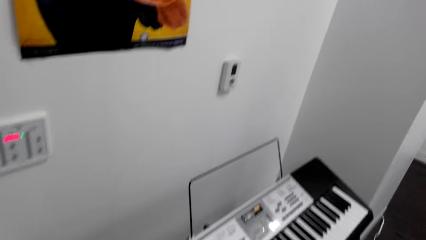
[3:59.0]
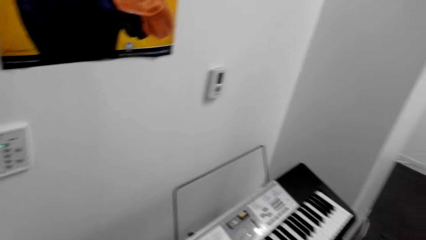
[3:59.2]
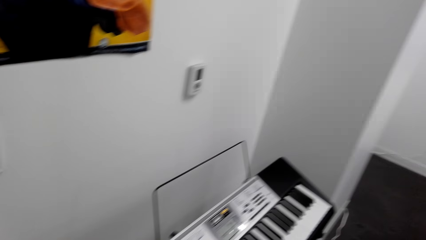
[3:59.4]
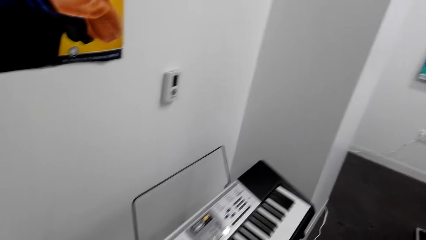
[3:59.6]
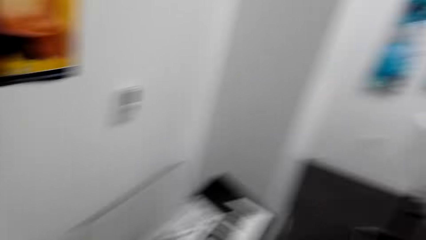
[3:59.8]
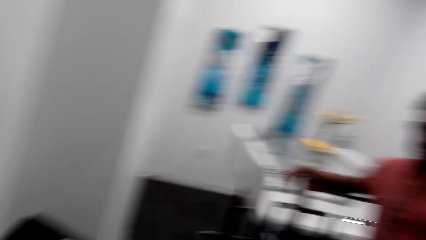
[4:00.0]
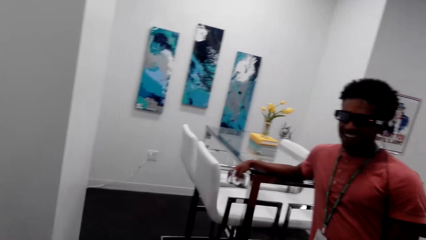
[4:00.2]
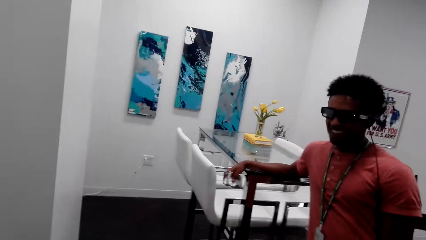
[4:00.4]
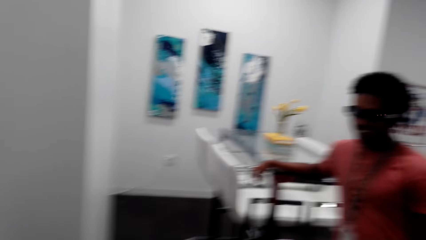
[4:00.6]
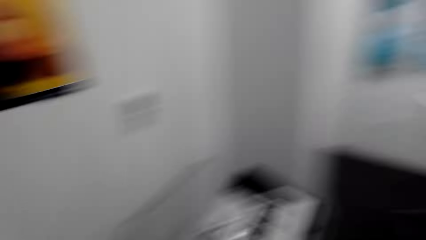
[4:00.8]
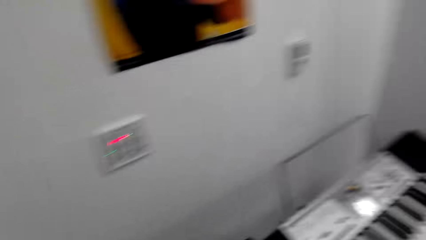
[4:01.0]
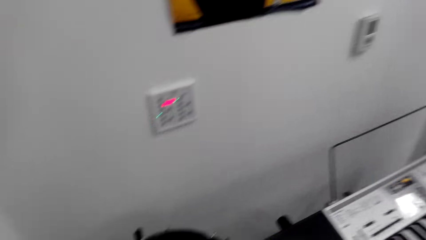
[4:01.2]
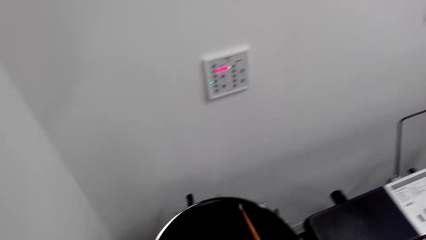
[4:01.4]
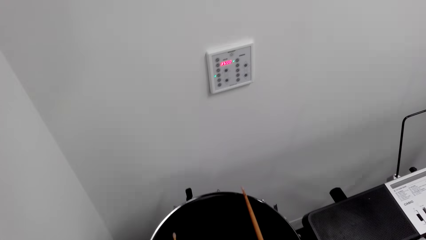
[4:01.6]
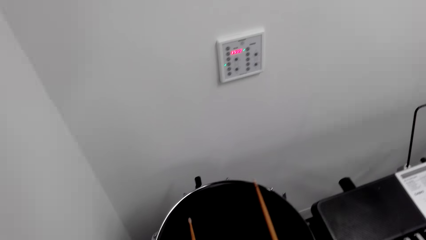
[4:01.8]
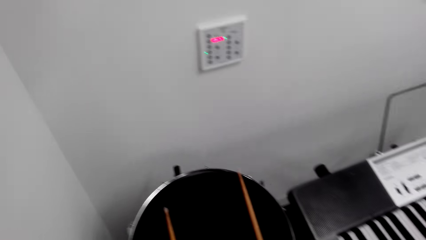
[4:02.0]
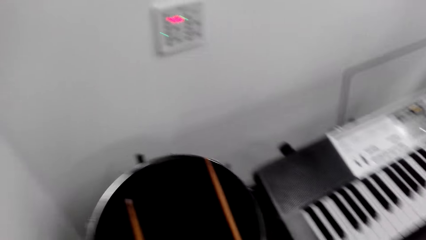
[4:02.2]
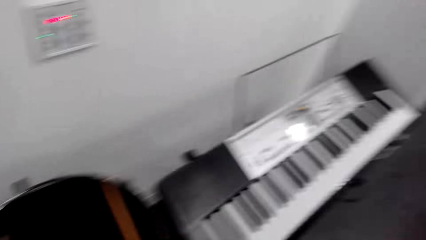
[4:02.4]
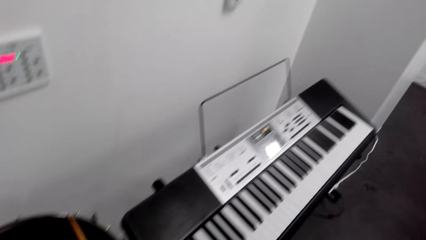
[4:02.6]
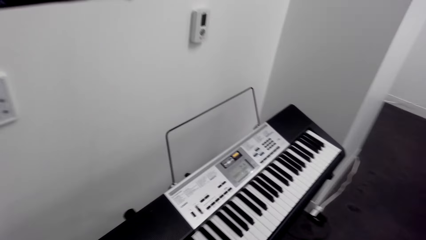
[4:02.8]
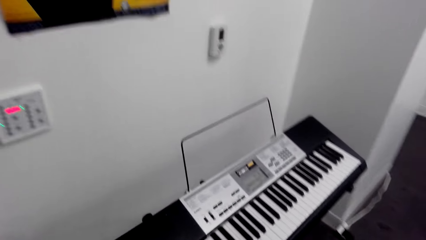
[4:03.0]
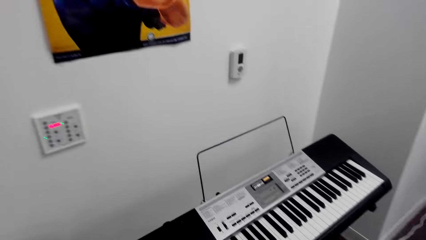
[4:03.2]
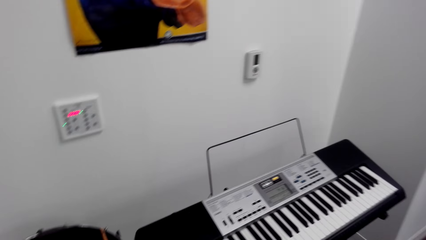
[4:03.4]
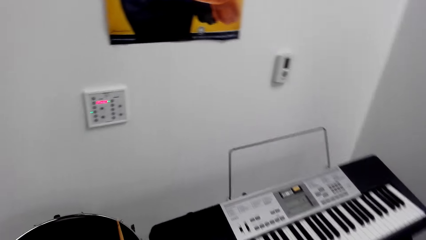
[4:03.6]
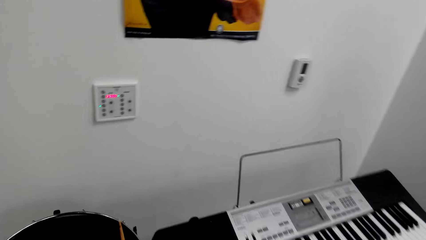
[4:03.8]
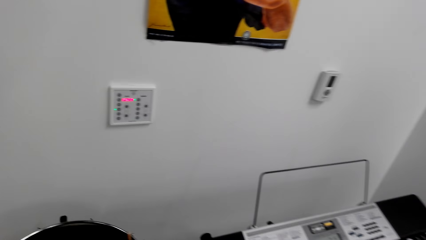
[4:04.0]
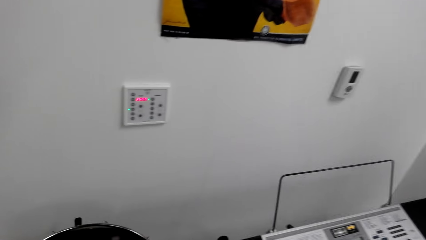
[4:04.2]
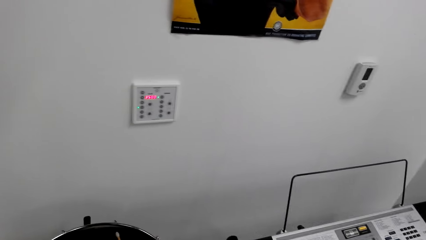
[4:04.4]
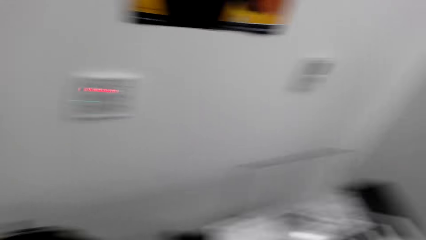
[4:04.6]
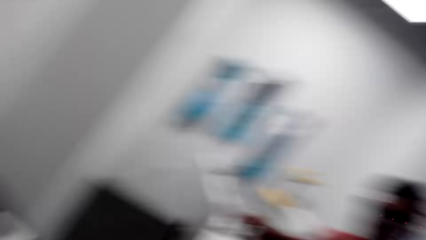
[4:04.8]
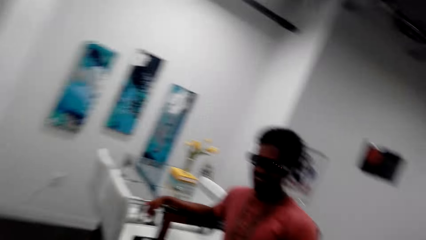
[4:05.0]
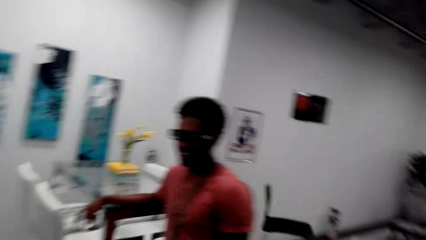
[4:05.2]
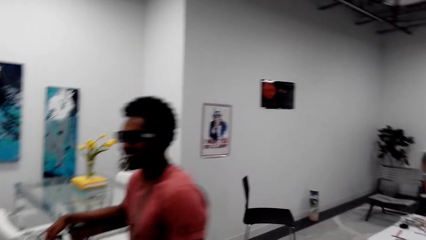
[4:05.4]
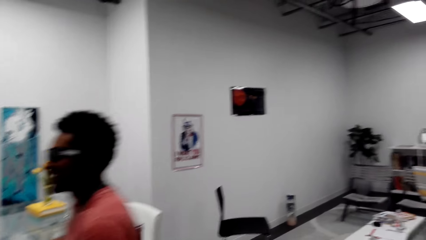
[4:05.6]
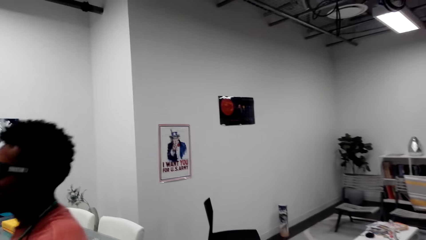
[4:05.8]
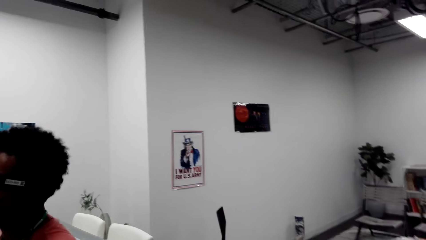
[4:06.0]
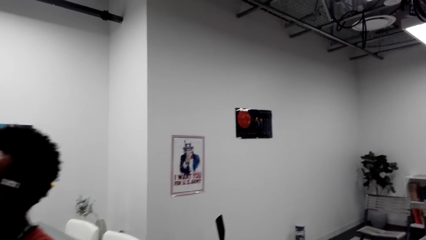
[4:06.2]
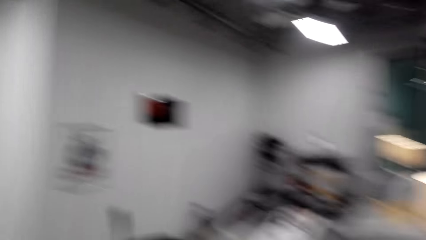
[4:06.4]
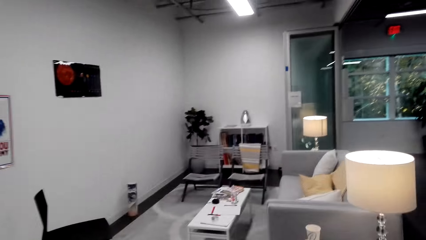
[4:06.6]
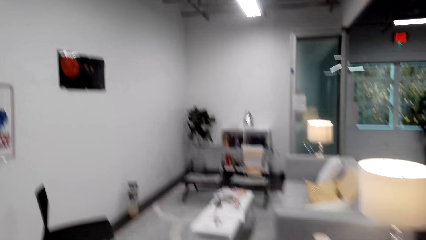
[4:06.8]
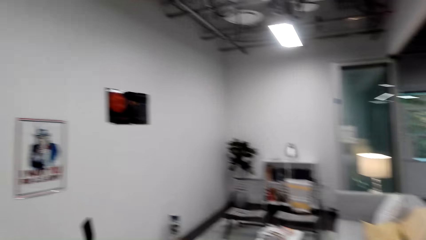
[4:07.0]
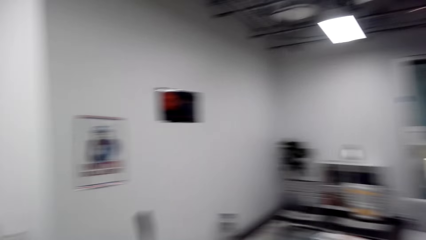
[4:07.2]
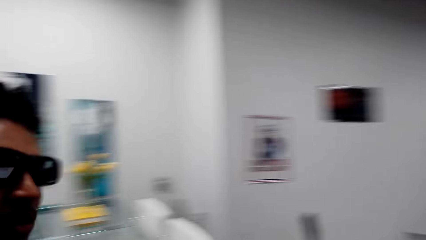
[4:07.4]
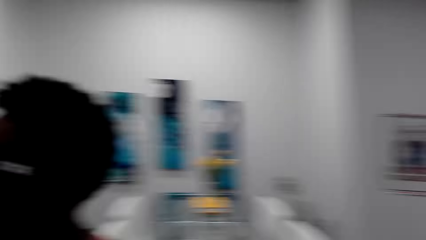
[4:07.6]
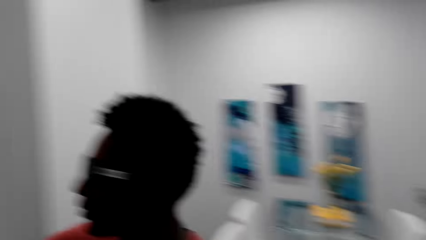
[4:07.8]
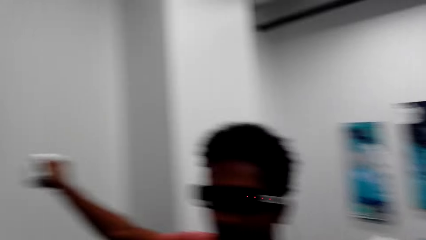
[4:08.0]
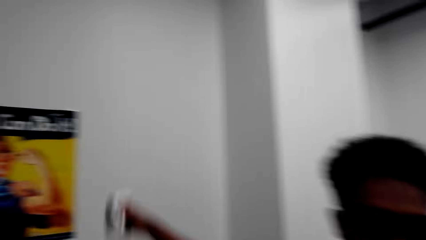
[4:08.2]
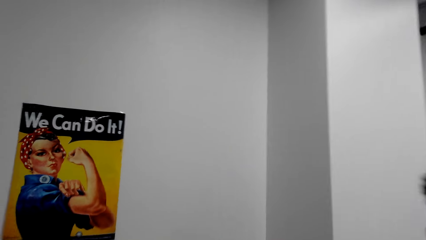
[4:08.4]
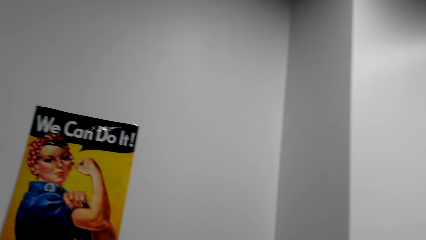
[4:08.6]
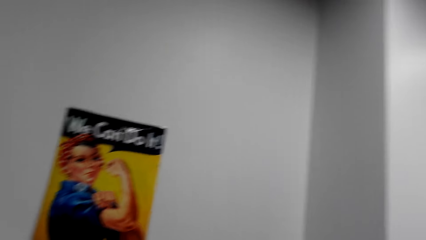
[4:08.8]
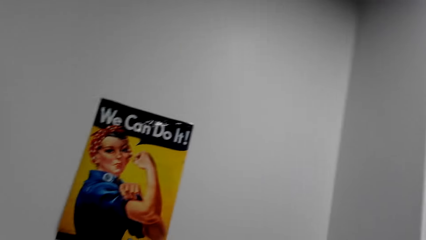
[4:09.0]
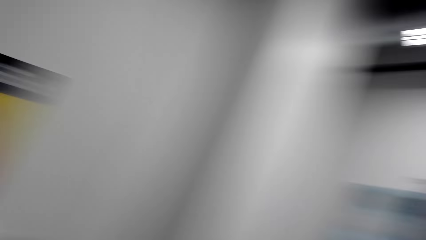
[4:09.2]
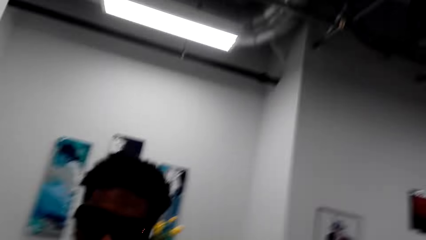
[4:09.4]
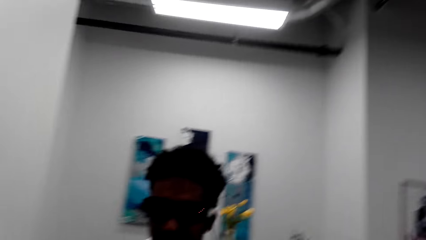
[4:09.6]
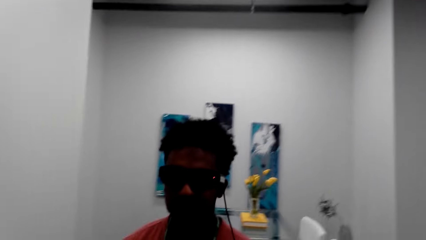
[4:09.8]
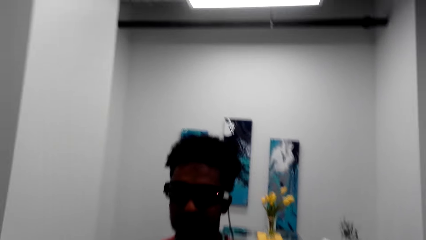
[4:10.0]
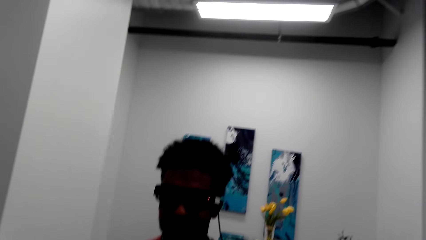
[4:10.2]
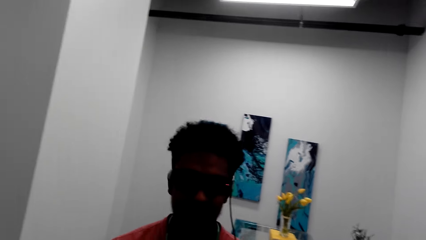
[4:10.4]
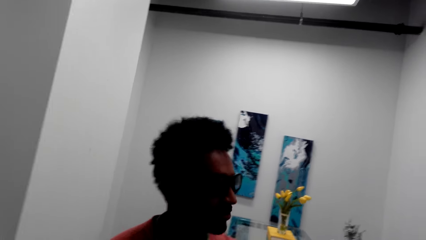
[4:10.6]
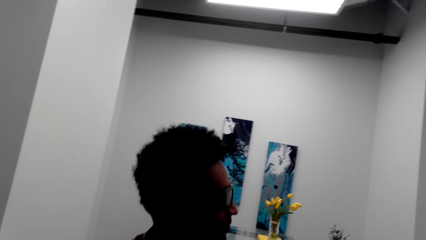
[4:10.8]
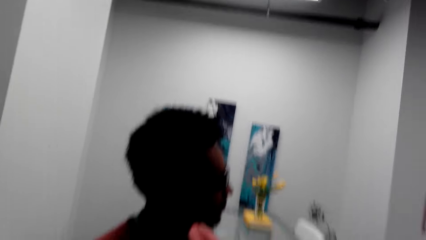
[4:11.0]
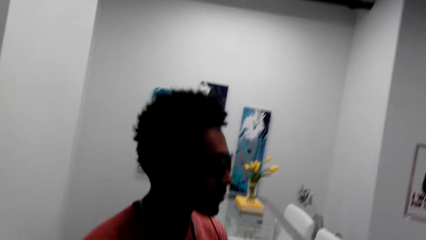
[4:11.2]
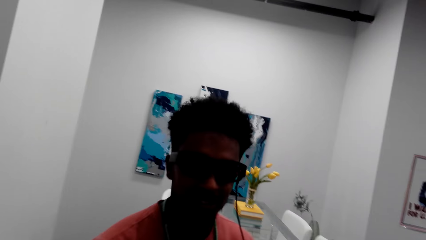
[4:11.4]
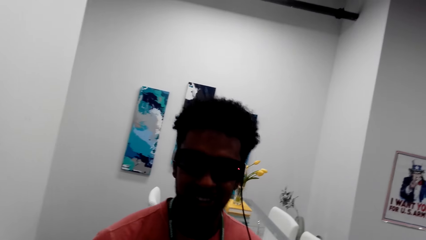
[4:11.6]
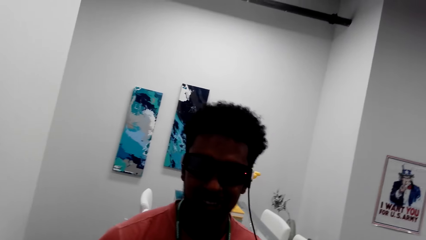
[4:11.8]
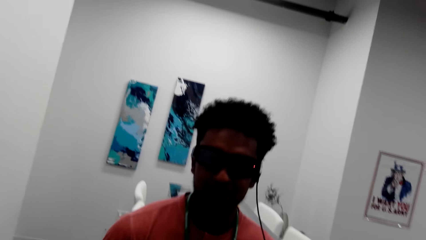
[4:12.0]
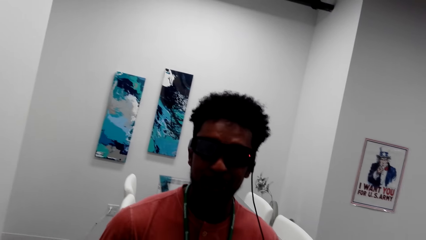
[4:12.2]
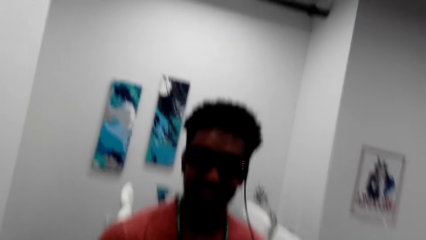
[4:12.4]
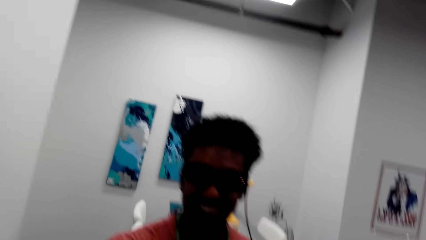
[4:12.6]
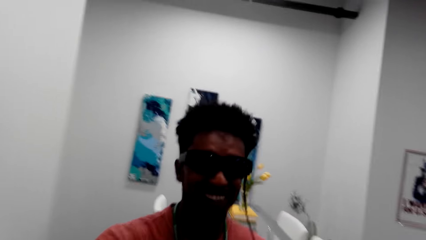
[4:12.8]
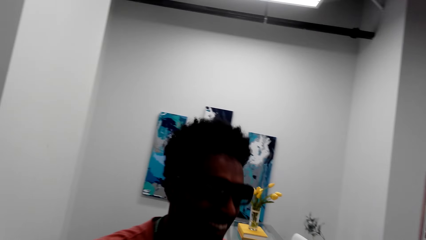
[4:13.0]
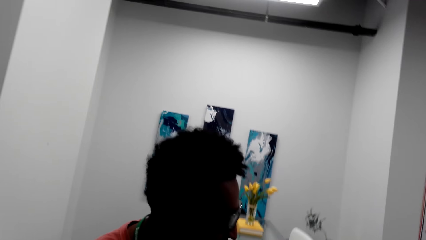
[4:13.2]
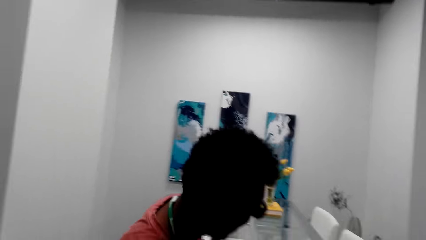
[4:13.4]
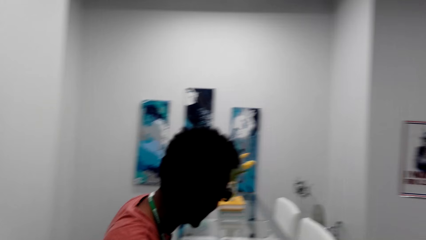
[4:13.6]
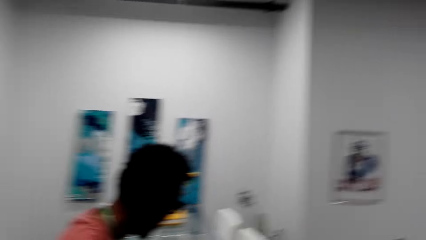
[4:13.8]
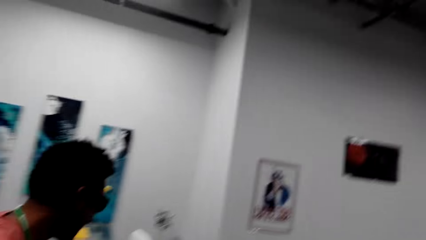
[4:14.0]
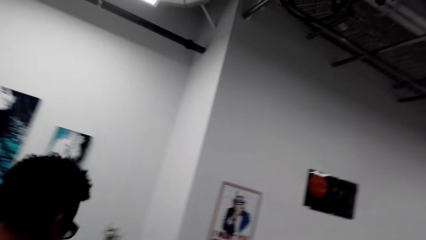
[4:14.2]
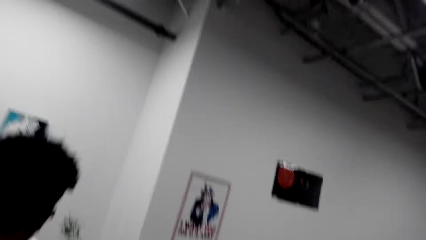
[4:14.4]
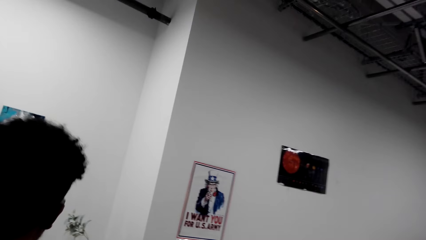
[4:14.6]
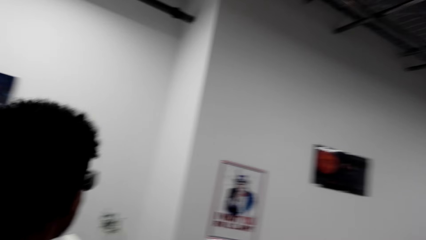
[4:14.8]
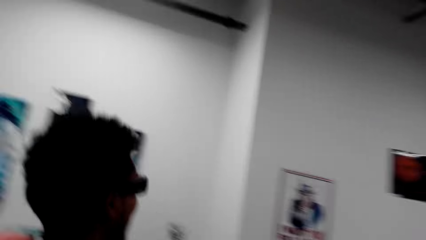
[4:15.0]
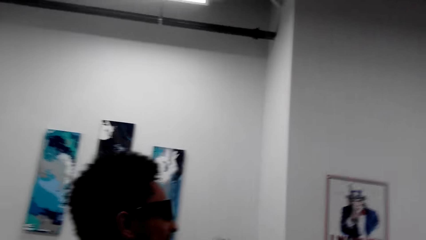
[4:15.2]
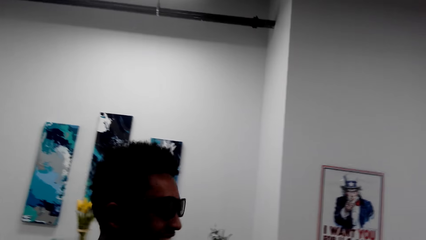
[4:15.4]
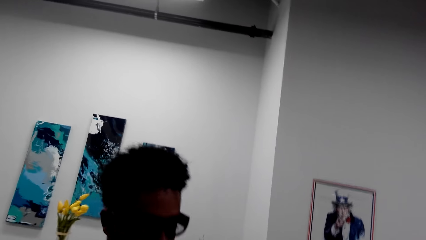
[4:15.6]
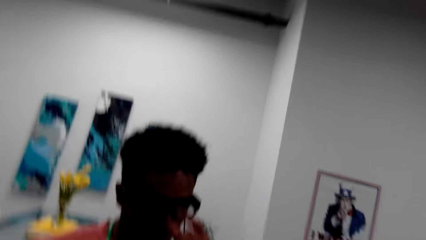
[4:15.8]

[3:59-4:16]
The camera wearer hits the drums. They look around the house and dialogue with a person. They turn around the room. They dialogue with the person again.
